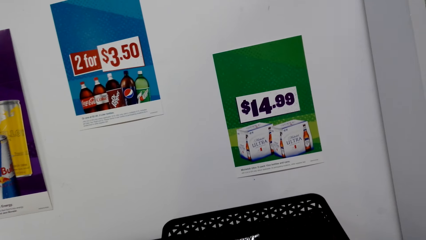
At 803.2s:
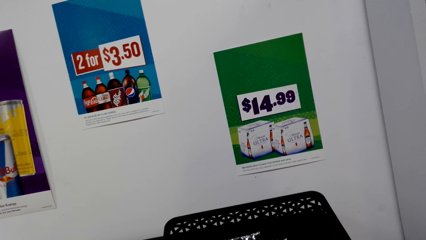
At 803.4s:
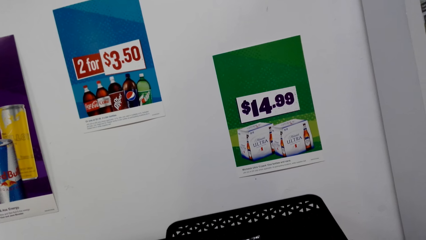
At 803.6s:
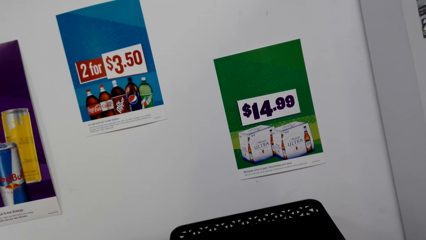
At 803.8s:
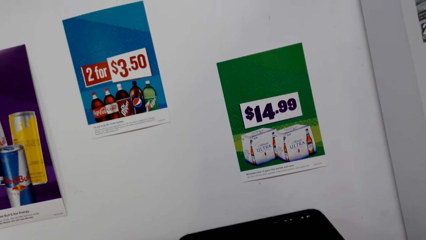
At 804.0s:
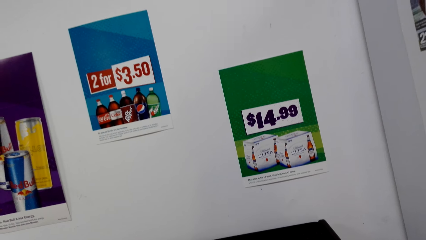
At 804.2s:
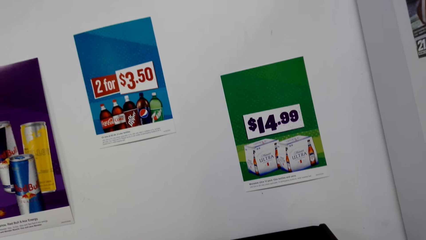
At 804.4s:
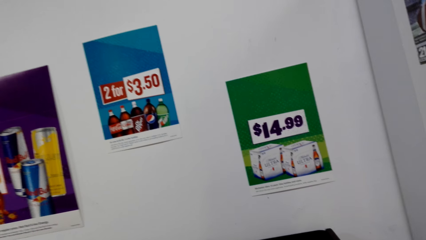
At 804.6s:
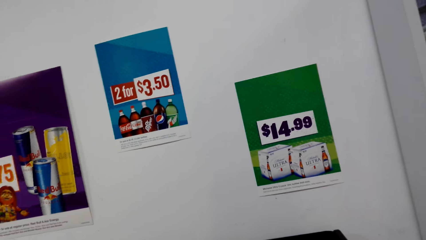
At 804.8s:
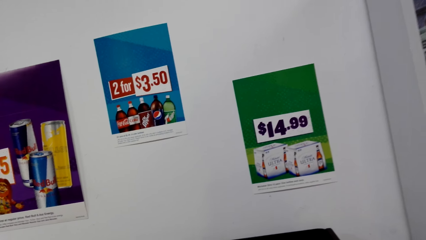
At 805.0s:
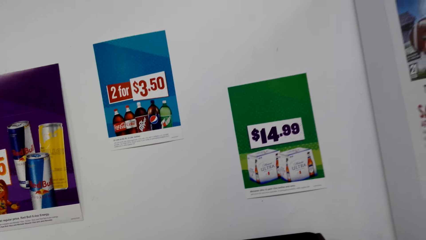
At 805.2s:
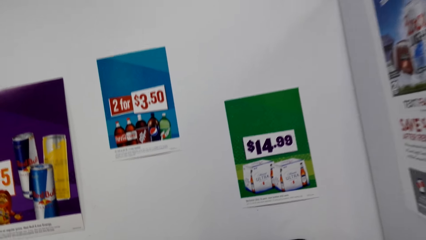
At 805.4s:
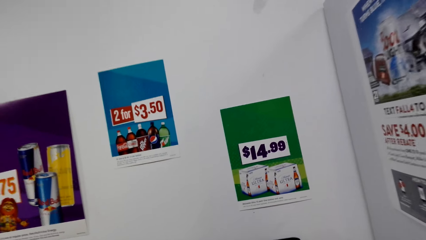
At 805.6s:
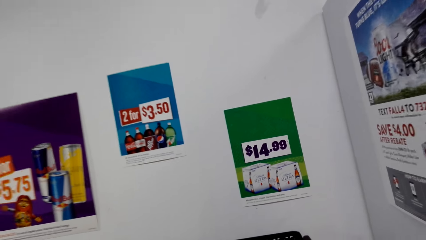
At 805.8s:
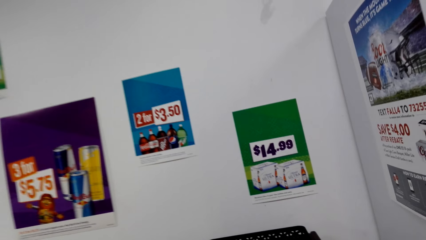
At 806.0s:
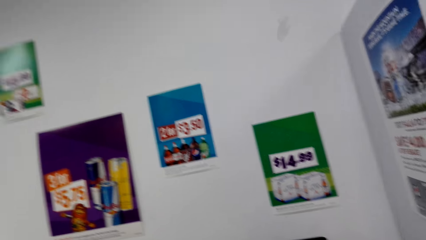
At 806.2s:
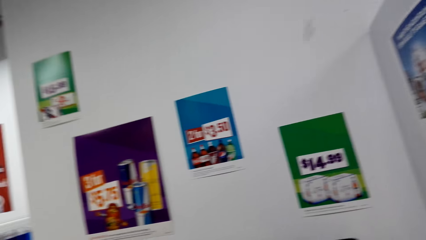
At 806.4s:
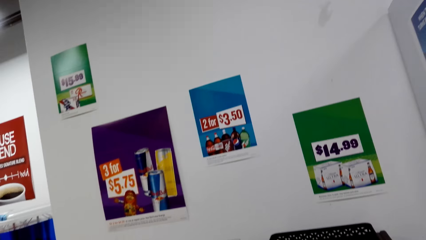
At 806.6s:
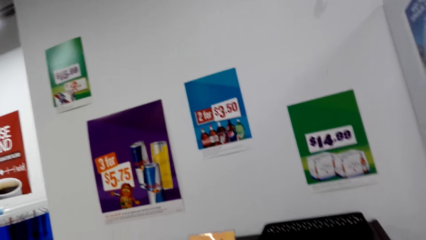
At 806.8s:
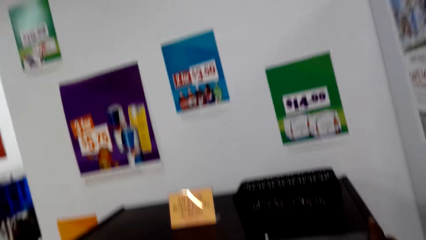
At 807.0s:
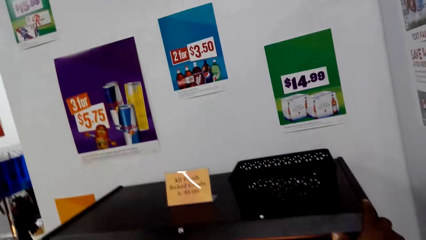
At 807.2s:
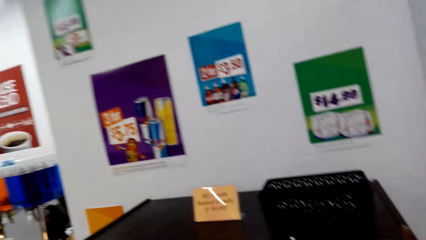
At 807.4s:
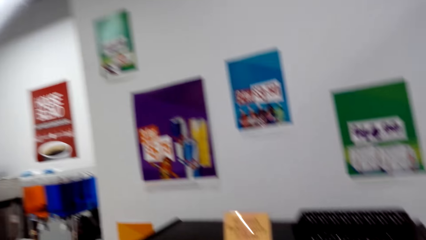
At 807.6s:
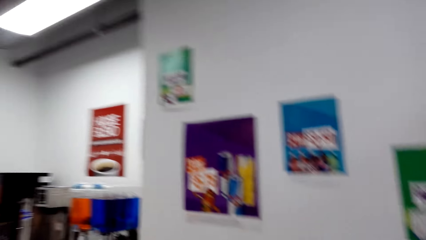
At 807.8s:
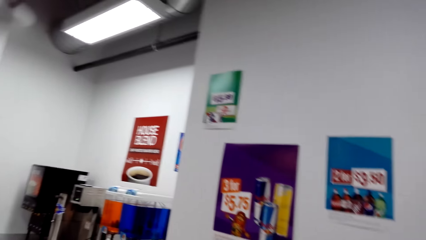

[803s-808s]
The camera wearer picks something from the tray on top of the fridge.

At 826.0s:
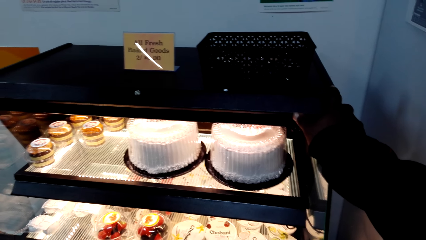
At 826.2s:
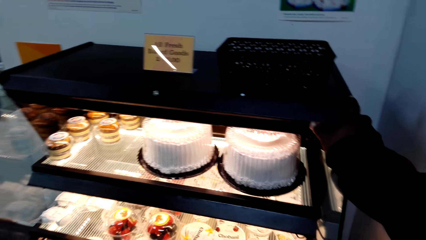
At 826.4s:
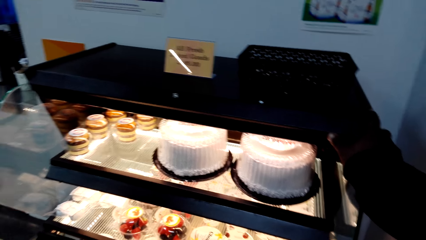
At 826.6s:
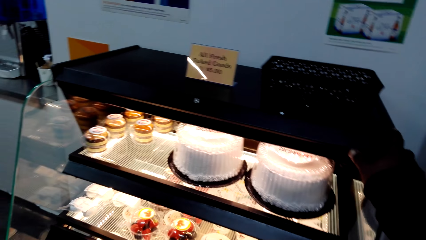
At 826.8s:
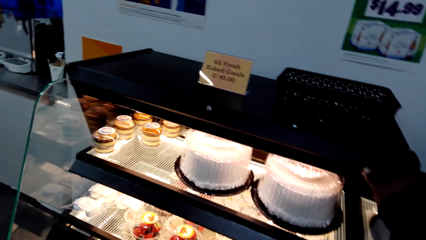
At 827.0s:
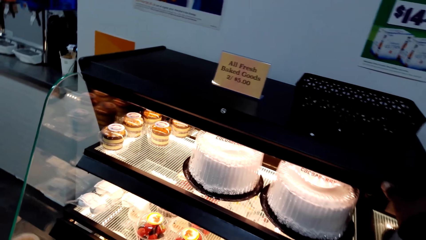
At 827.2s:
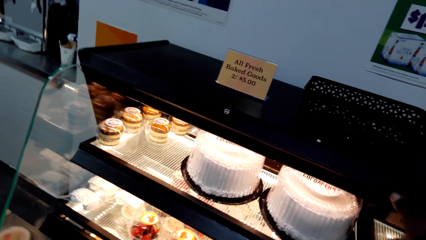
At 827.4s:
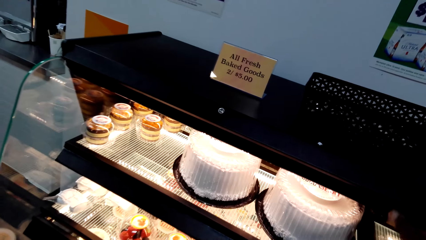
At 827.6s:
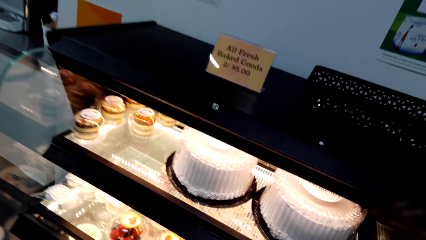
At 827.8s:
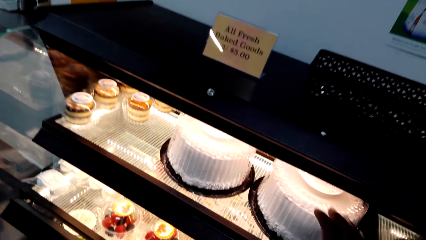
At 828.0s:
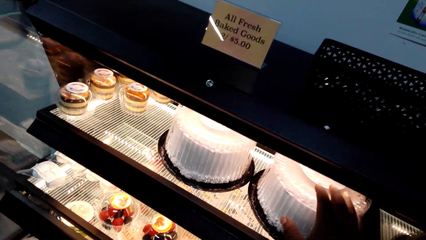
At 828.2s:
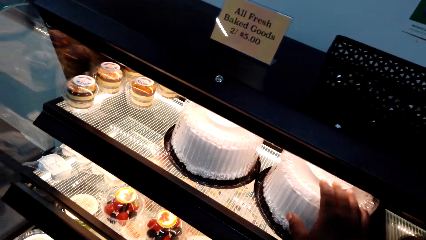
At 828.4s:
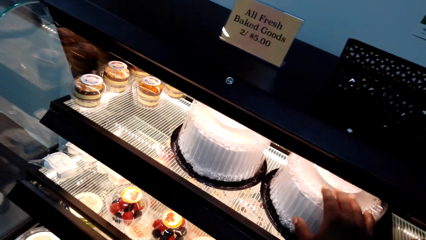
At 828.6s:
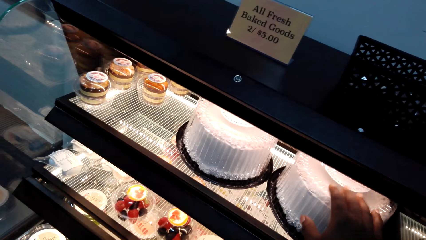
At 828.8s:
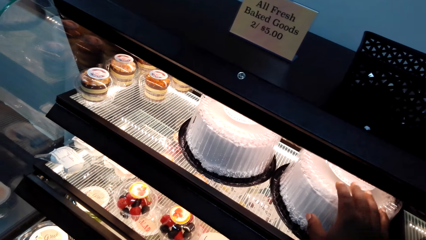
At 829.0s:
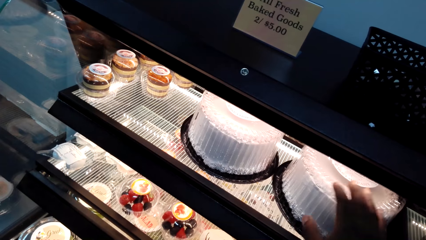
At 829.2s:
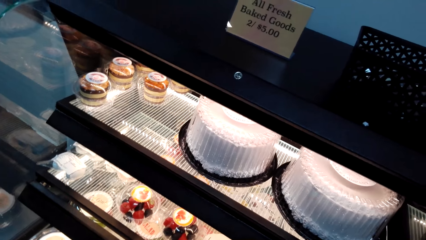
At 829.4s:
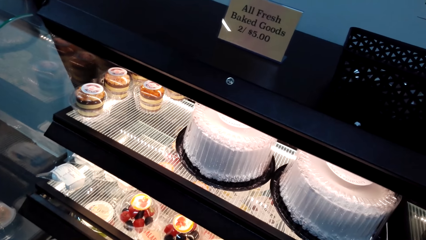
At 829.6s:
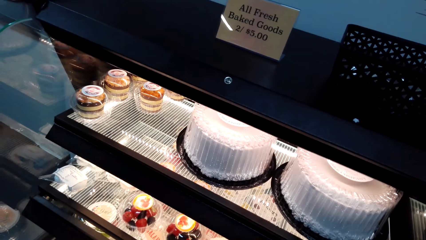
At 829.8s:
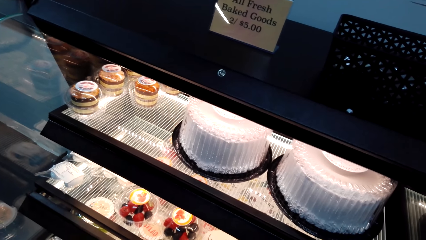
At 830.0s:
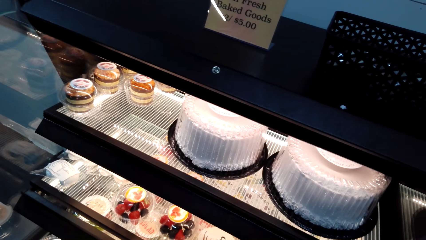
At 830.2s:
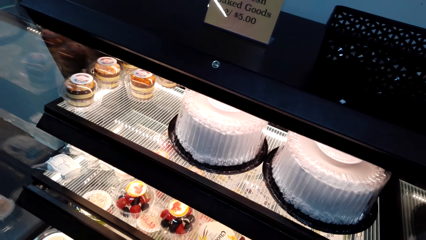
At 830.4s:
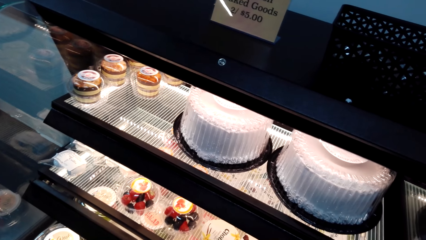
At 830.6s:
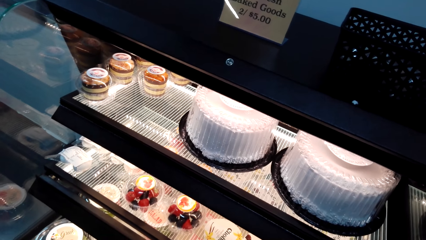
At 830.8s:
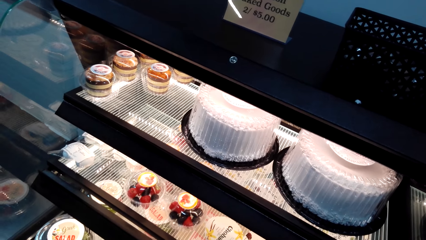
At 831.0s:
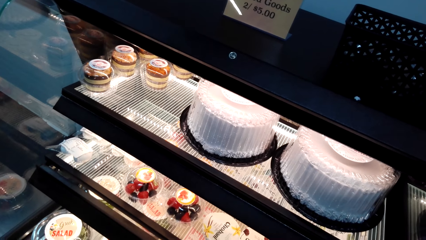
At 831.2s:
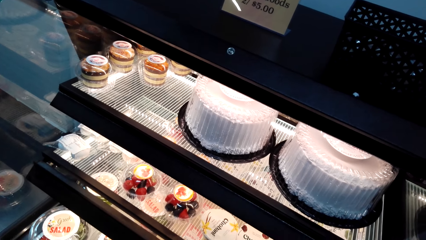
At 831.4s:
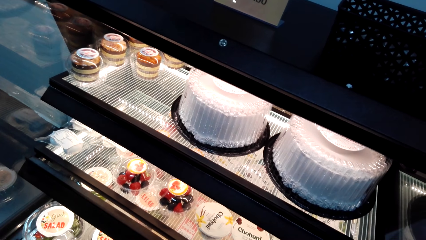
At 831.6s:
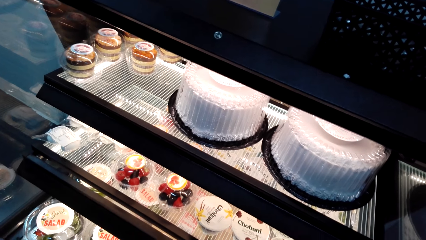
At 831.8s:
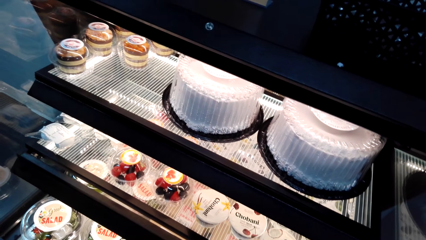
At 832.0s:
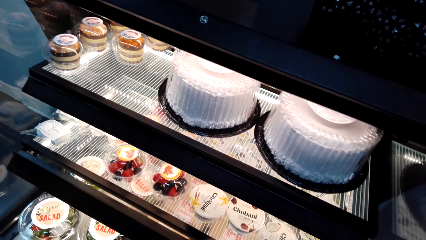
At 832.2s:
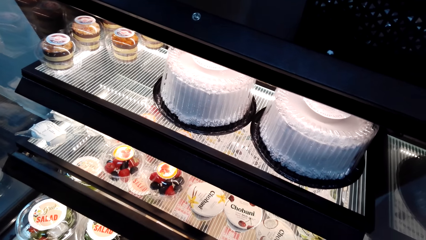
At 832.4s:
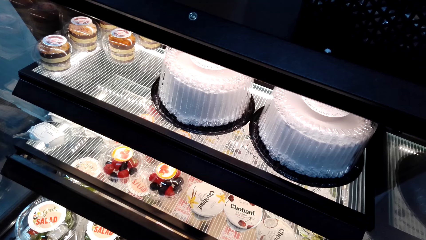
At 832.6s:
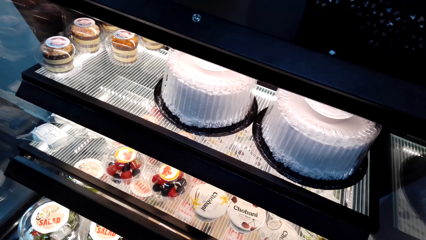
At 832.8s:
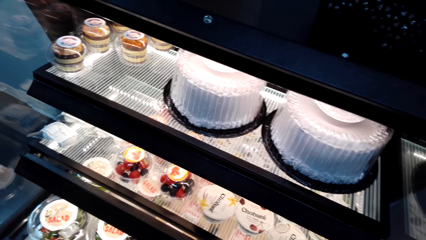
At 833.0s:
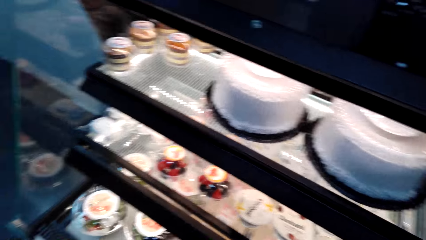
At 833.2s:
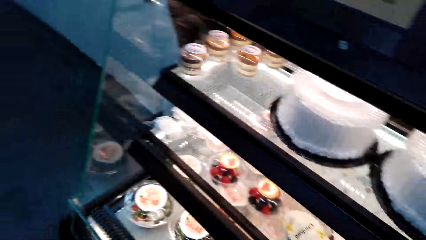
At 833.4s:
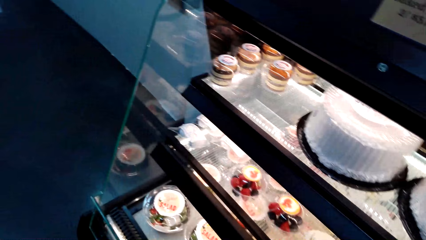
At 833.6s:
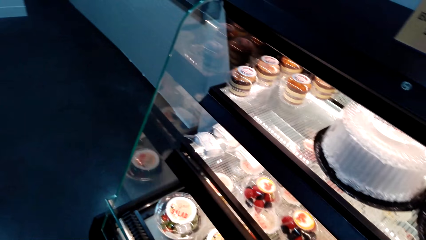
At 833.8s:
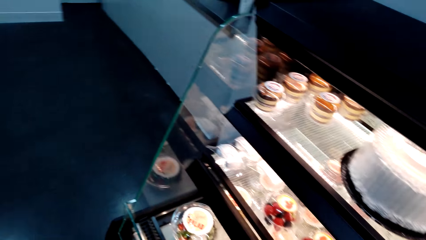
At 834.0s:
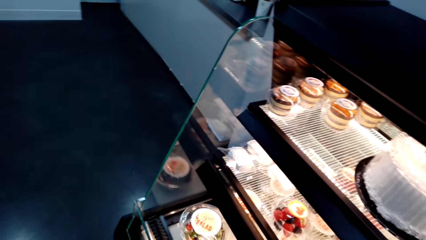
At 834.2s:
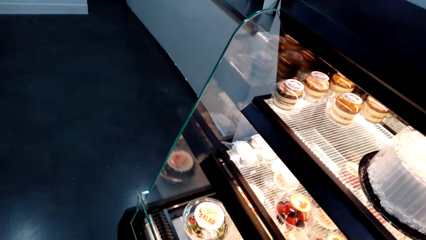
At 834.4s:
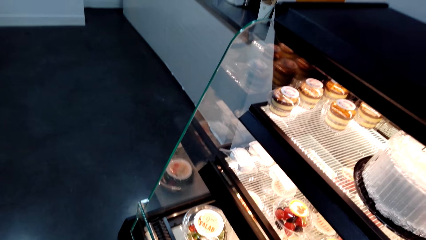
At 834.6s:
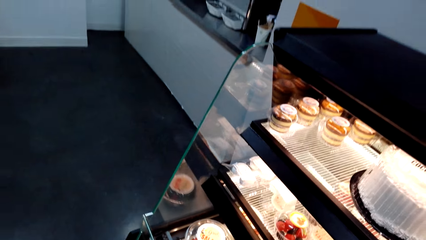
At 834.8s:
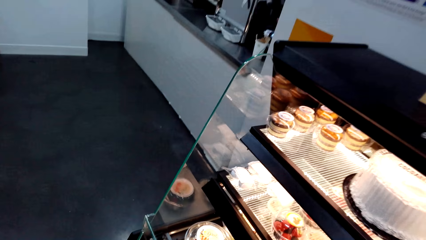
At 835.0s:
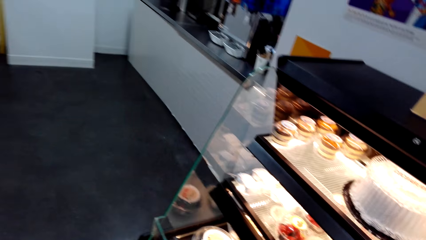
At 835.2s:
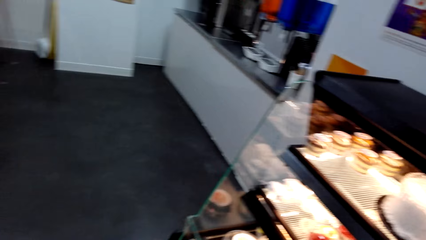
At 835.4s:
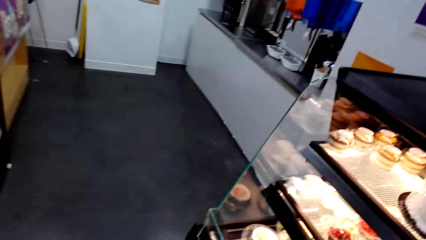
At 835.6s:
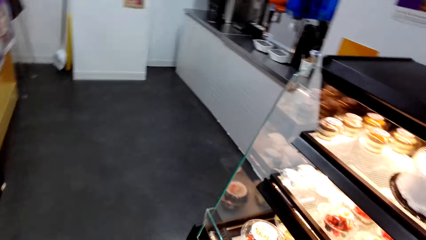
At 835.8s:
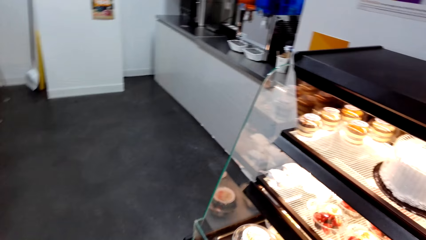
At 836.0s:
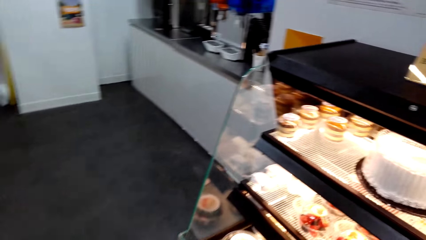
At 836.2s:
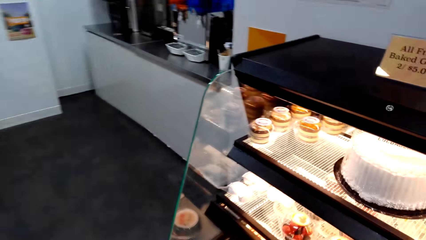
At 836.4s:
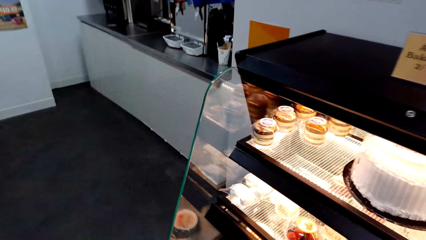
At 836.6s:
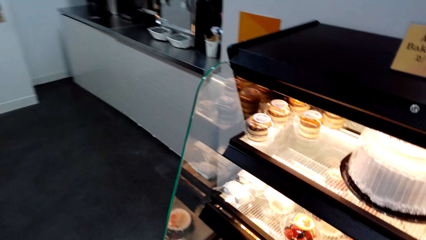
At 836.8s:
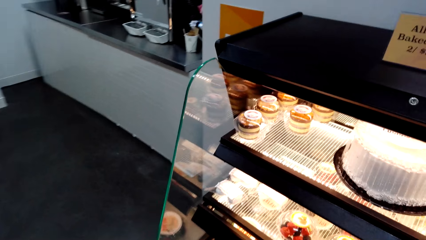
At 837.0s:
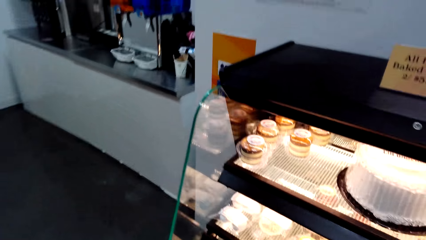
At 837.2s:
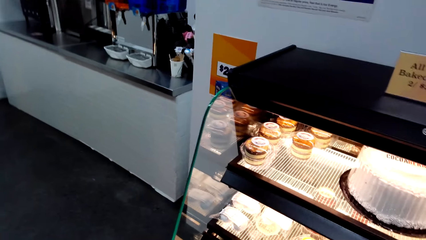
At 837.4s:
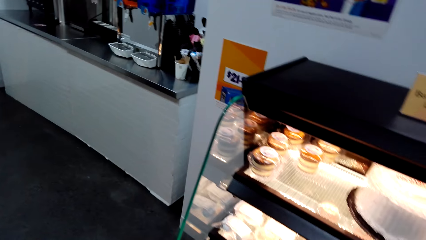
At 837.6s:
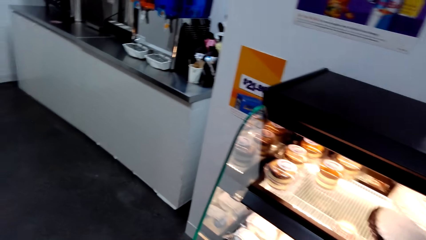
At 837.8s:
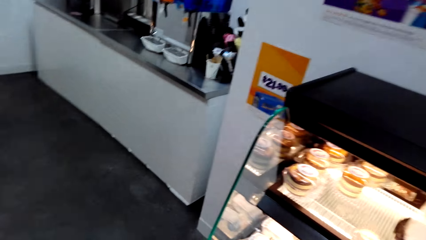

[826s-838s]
The camera wearer taps the cake shelf. They touch the cake in the fridge.
